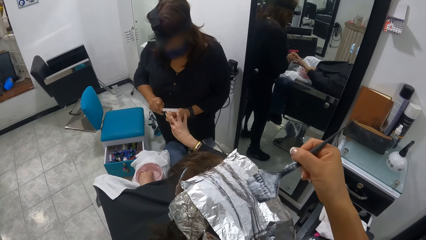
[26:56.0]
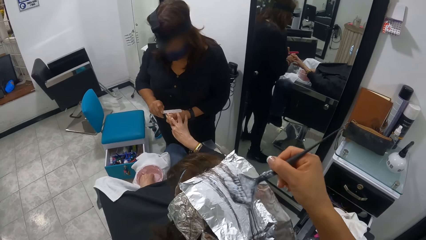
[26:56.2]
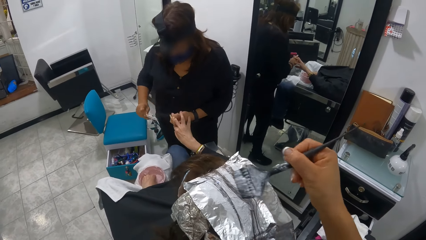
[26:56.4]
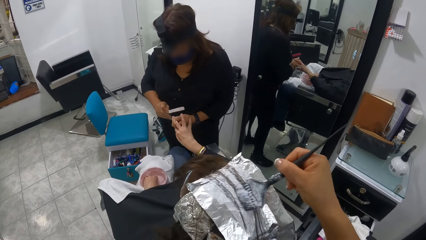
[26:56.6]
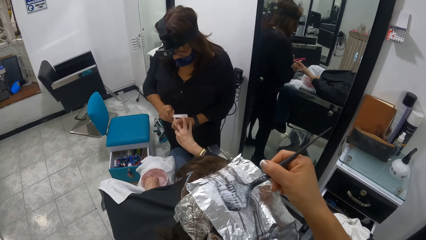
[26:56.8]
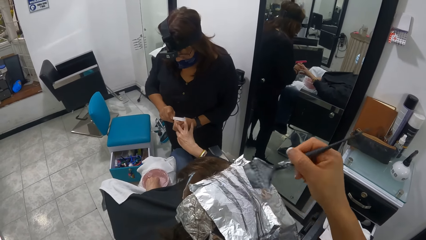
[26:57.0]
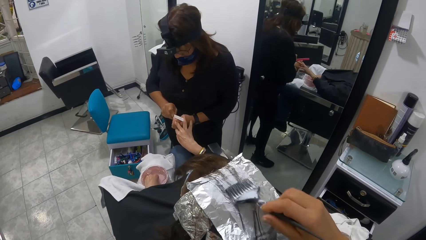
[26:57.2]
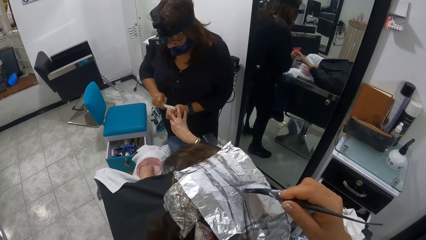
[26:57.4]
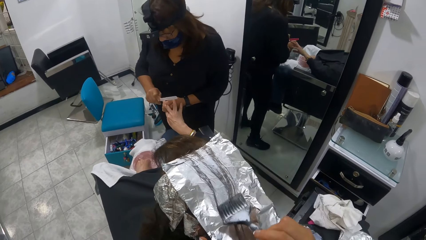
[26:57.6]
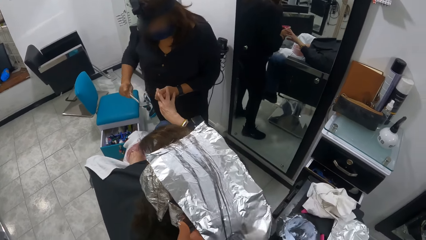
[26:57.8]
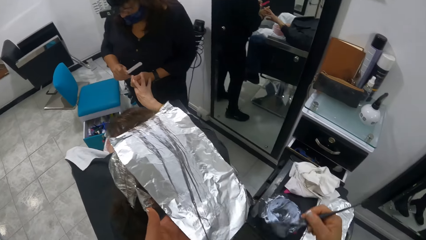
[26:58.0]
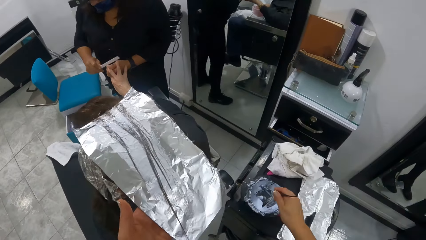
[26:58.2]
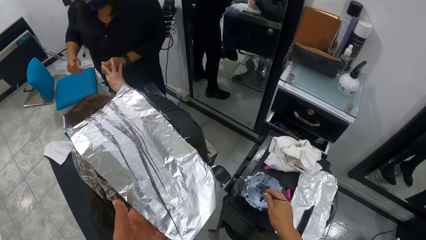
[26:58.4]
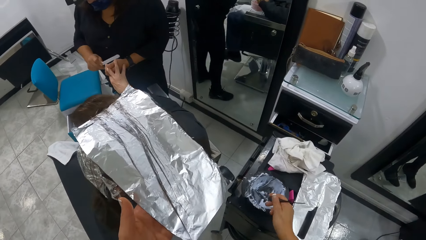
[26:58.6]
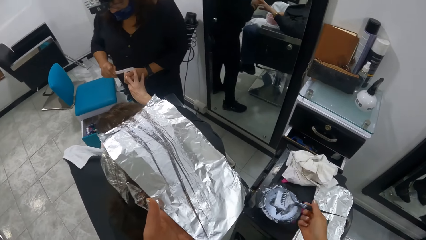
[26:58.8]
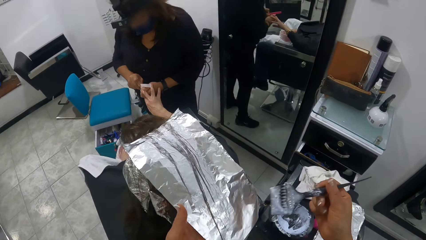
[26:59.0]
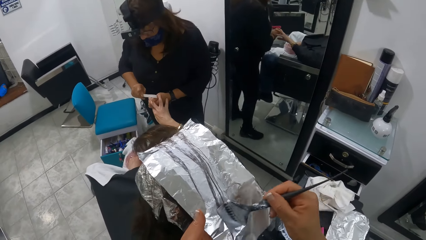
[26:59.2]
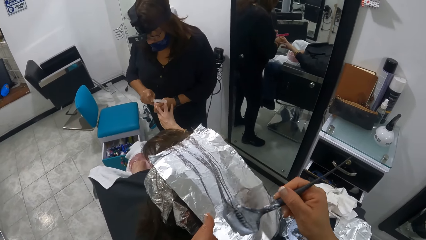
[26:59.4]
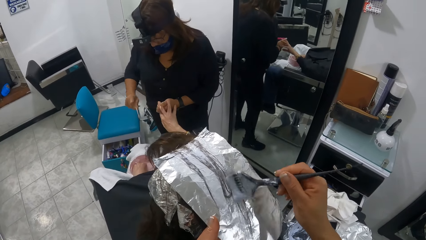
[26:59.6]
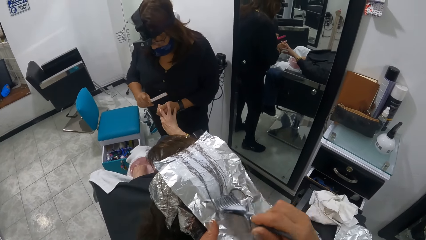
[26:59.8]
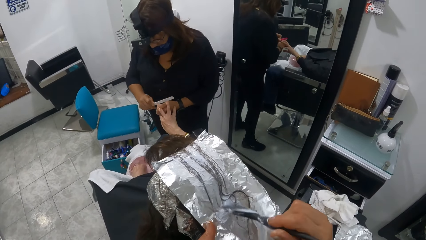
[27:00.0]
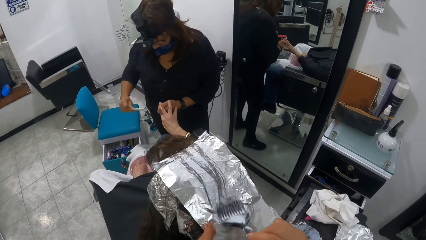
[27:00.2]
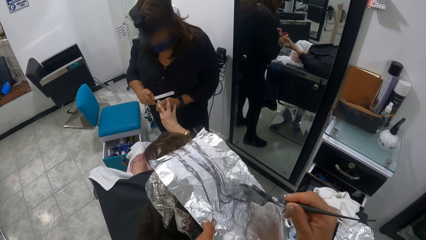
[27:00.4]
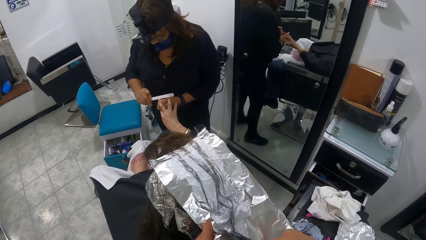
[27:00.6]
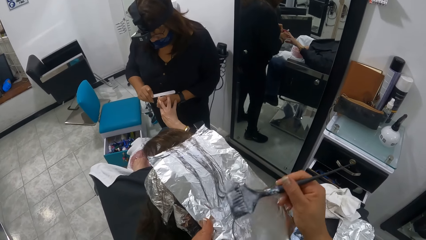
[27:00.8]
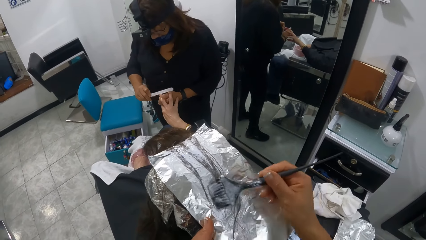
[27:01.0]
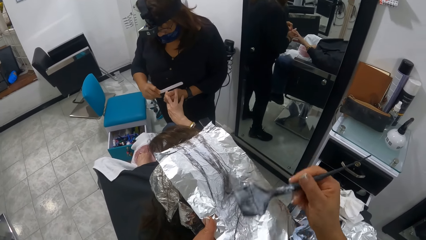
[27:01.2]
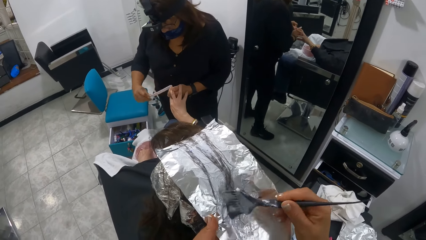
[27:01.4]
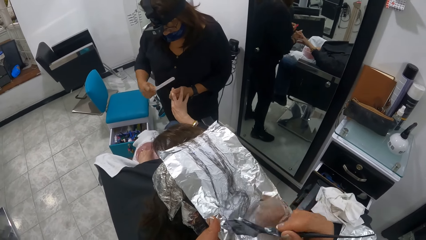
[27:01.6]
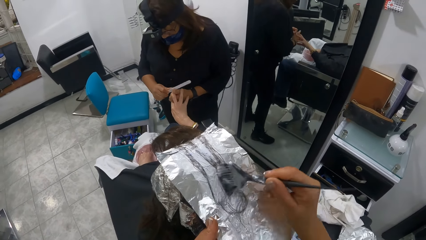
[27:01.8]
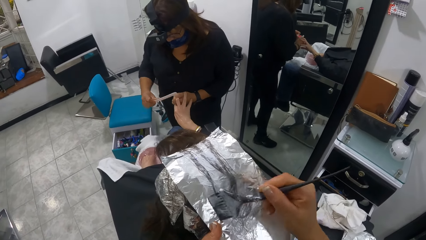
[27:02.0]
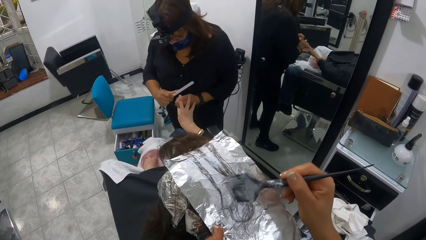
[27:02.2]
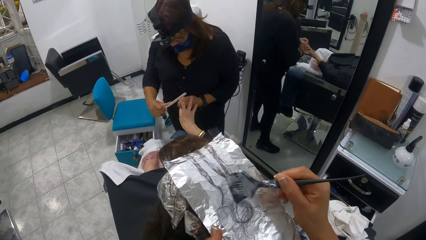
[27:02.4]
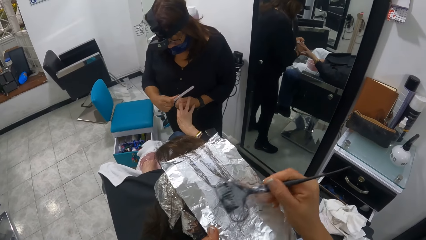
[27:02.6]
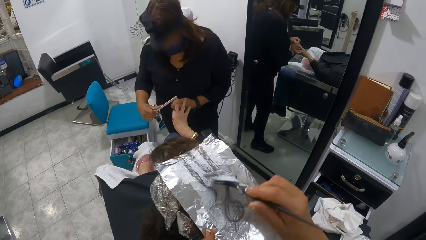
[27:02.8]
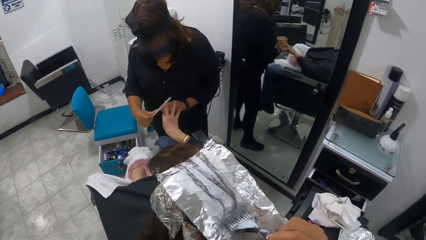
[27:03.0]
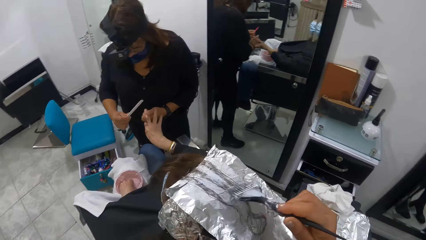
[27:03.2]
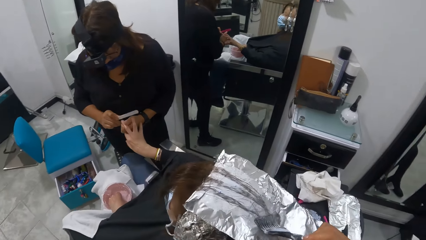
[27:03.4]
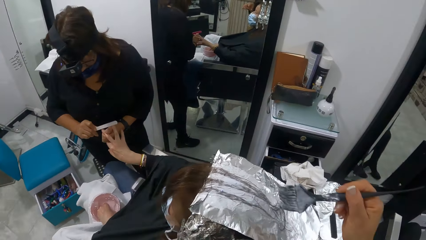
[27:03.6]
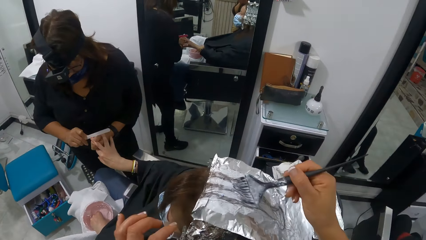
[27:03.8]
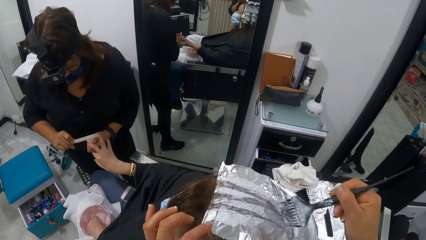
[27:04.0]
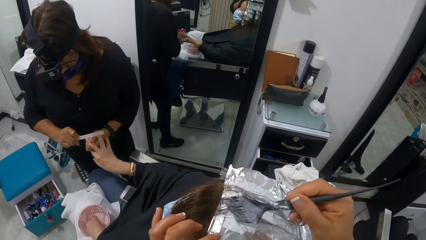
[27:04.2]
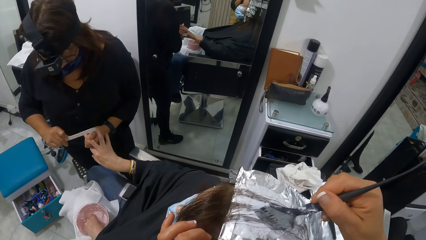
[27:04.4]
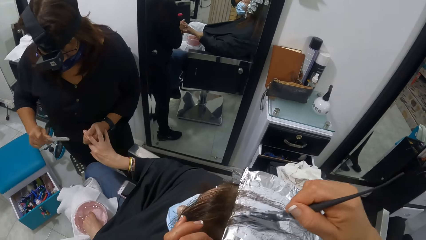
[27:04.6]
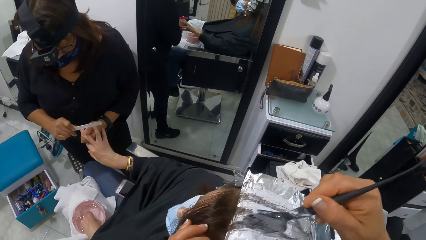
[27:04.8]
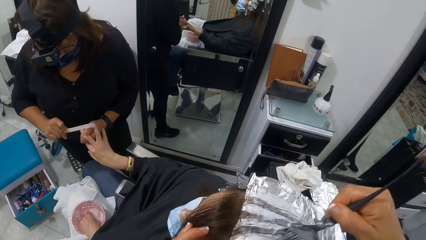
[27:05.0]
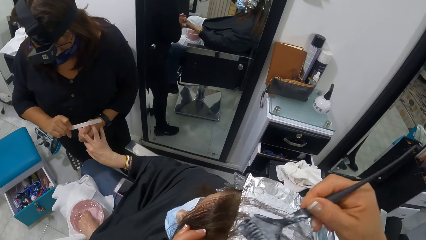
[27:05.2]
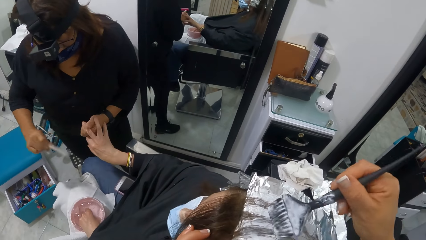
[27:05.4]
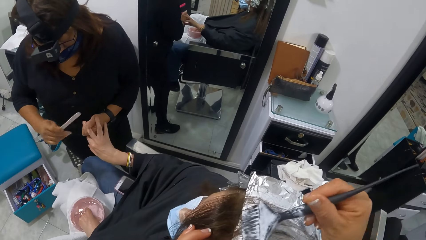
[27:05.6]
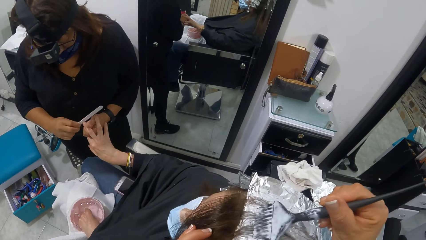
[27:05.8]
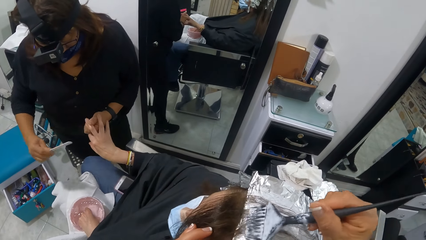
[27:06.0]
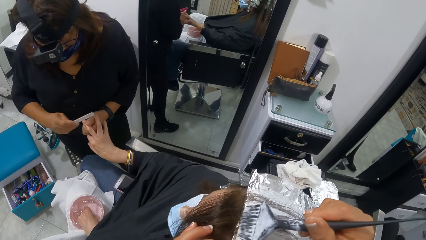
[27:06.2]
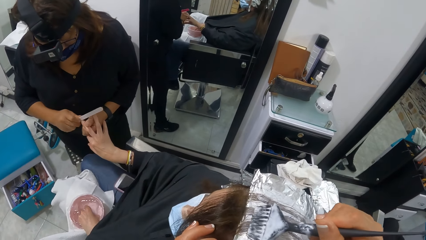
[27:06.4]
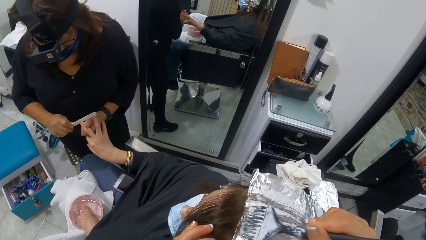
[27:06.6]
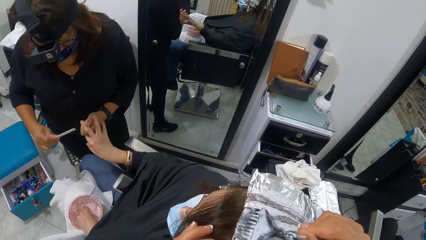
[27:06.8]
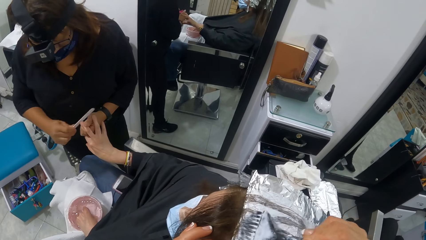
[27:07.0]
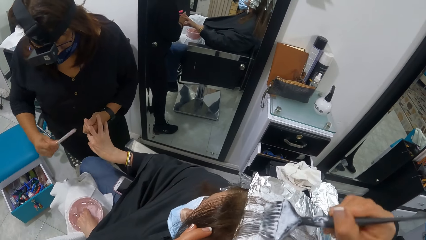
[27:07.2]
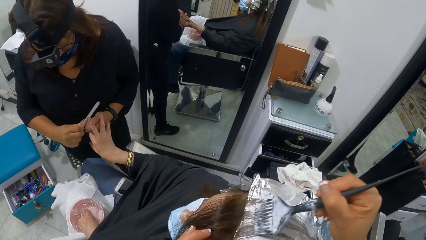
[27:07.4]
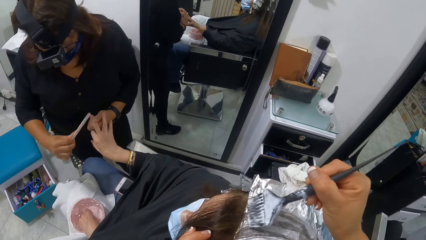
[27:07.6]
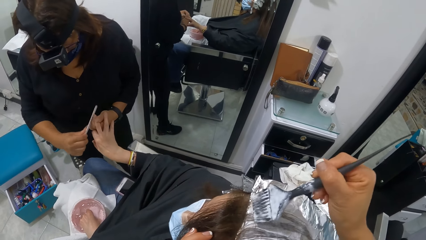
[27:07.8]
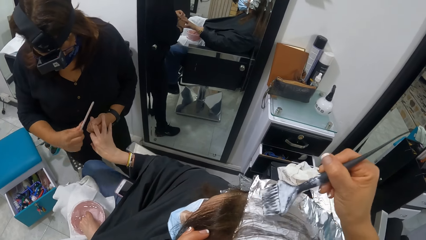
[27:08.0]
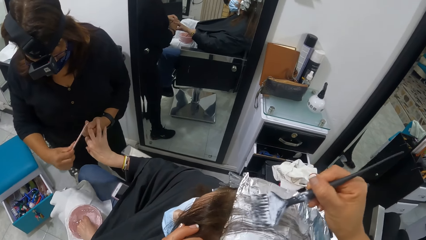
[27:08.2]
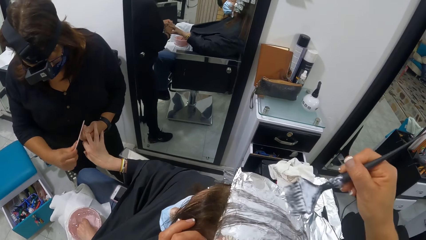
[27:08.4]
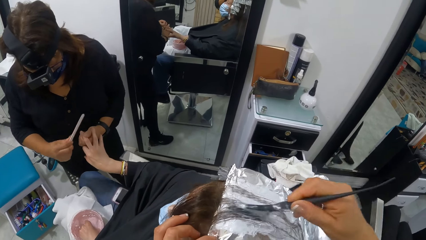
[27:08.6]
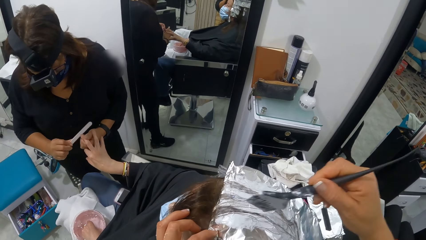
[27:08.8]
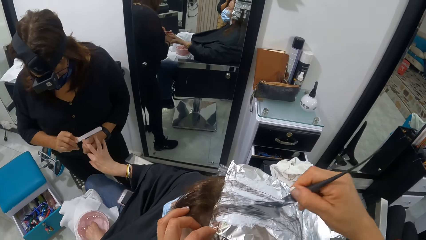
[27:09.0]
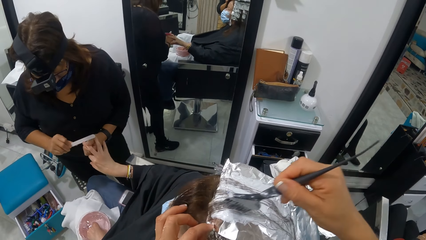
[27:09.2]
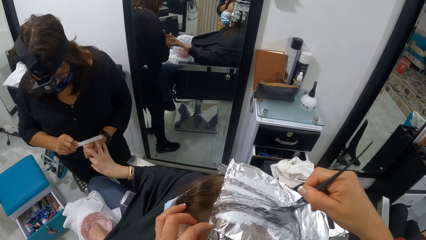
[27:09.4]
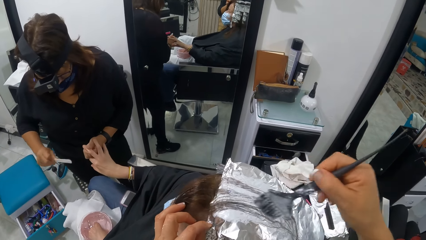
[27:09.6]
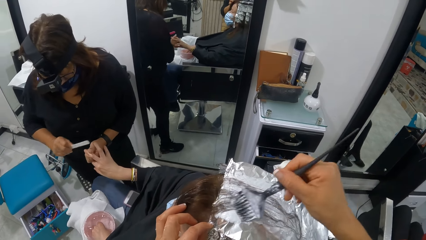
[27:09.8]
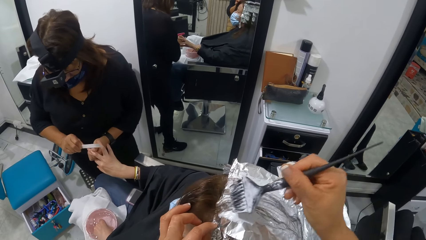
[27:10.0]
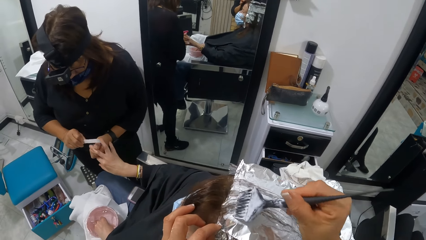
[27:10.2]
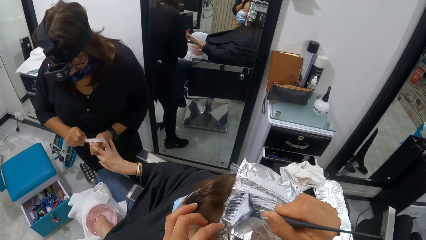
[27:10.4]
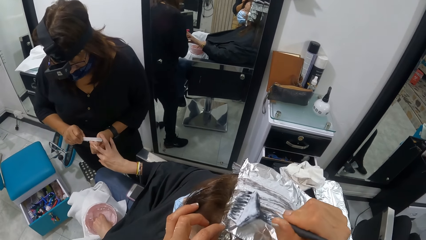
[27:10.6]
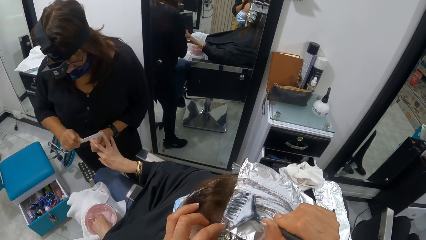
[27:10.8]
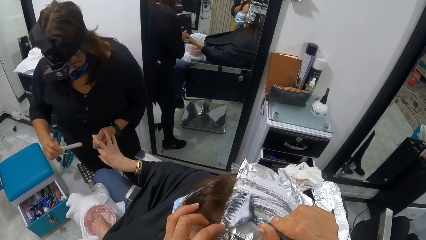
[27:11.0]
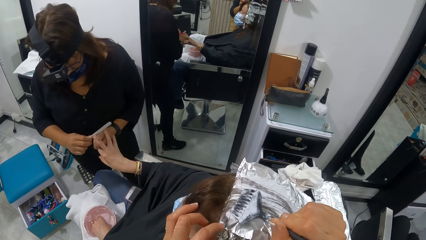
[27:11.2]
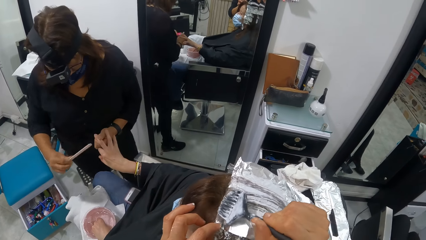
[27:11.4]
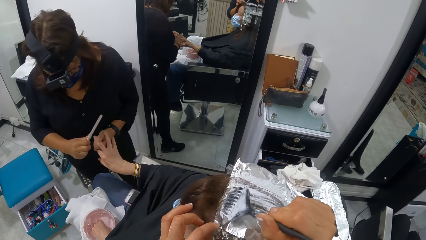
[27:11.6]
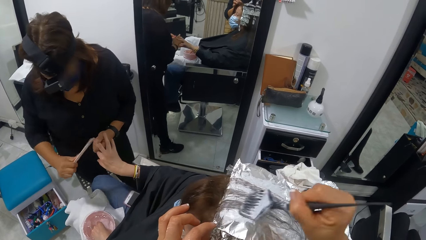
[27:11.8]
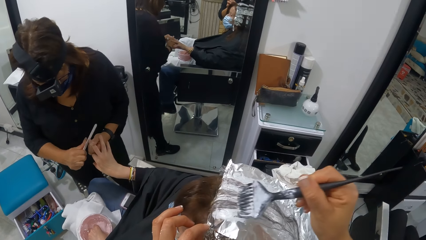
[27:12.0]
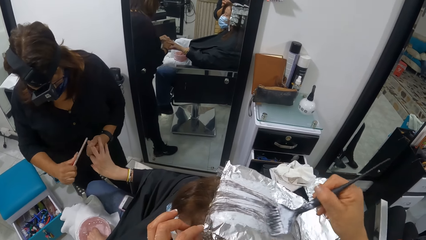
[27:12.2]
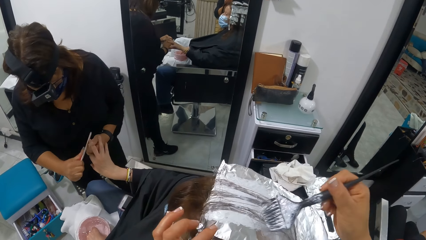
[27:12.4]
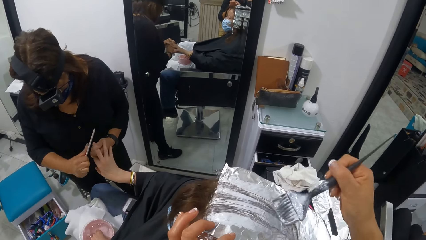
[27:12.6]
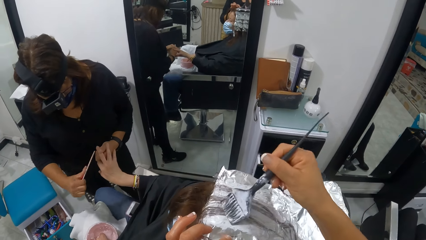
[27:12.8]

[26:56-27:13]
The camera wearer dips the brush in her right hand into the jar of dye on the tray. She moves the brush down. She brushes the hair on the aluminum foil on a person's head with the dye brush in her right hand. She moves up the brush. She moves her hand on the head. She brushes the hair.
